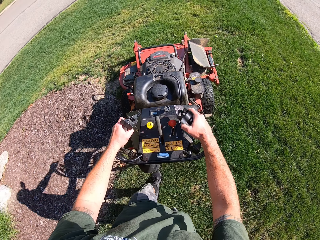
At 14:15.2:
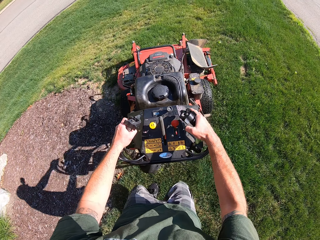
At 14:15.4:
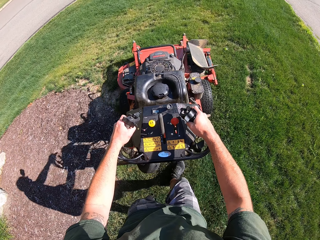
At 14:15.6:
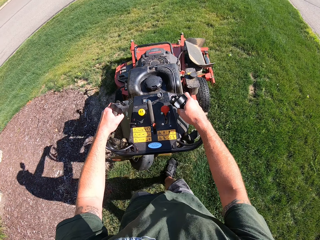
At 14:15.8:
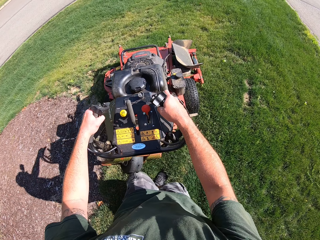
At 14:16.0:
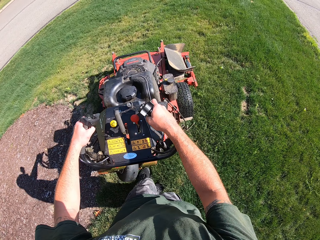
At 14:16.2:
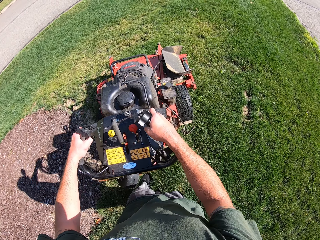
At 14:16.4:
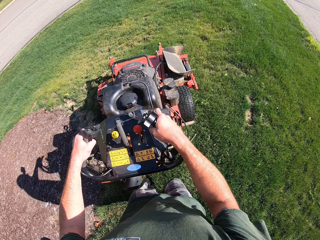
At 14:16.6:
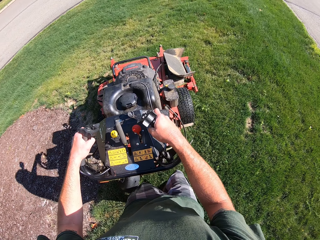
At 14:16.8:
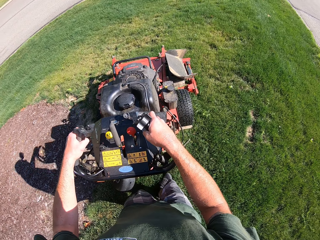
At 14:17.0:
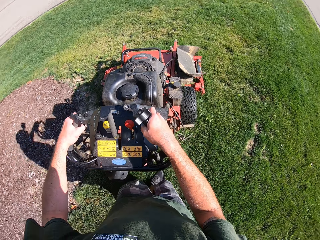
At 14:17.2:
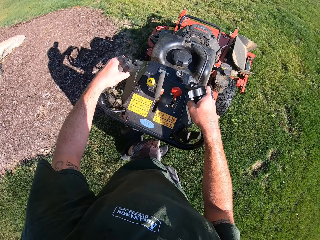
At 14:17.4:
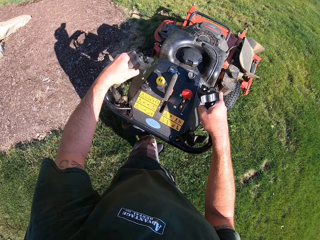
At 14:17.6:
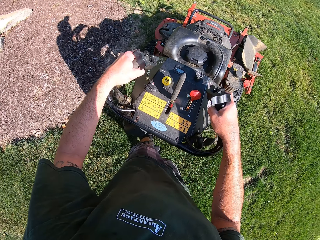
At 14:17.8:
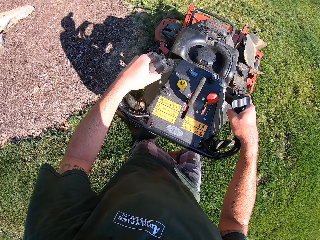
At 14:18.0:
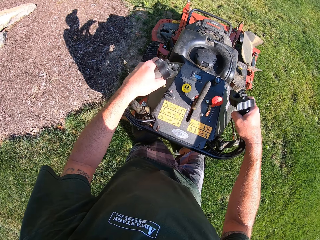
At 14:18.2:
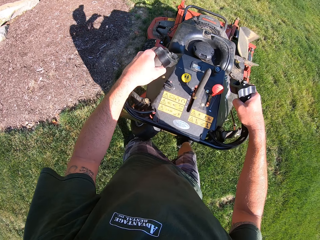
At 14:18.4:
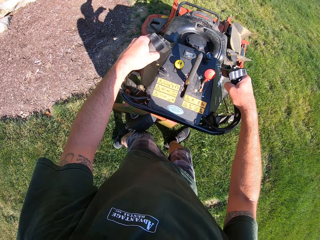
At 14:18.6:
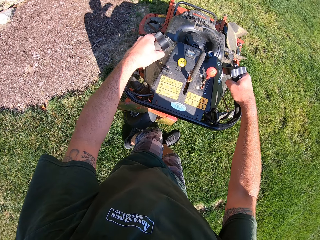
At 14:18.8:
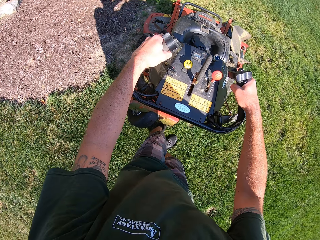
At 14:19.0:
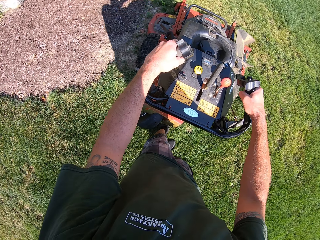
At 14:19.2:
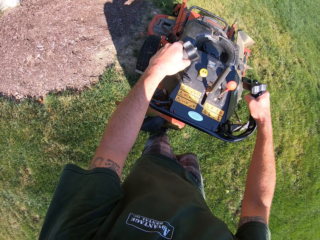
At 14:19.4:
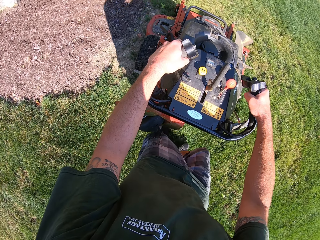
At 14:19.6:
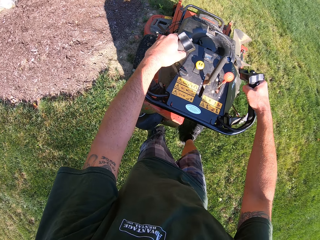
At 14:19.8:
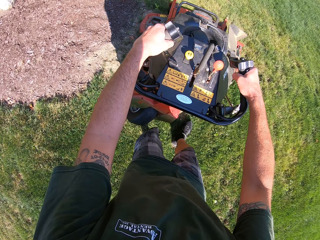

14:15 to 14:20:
The camera wearer turns left with the lawn mower on the lawn.

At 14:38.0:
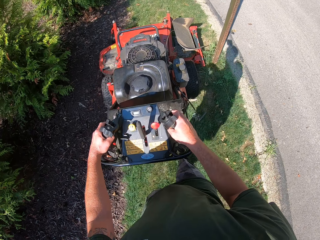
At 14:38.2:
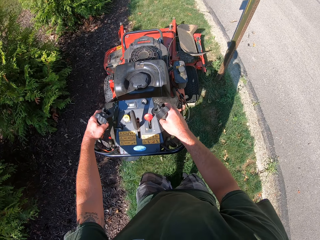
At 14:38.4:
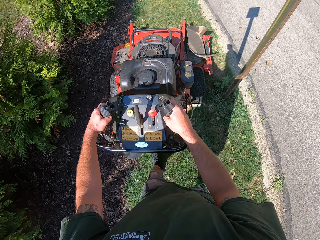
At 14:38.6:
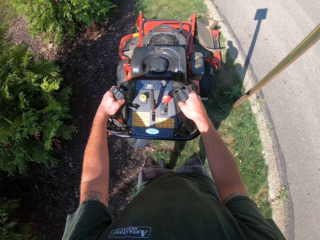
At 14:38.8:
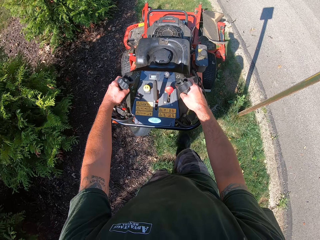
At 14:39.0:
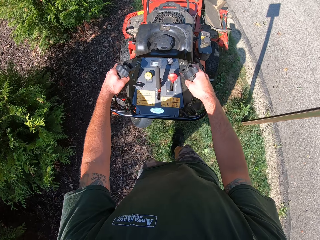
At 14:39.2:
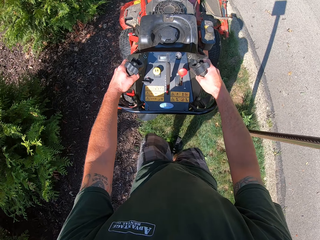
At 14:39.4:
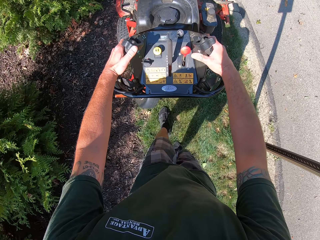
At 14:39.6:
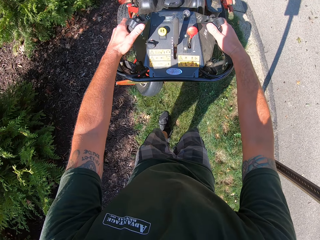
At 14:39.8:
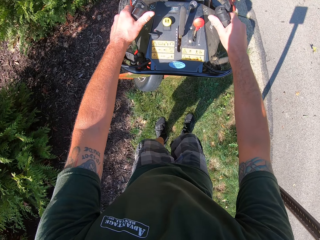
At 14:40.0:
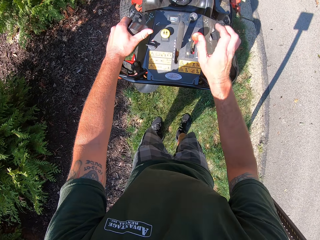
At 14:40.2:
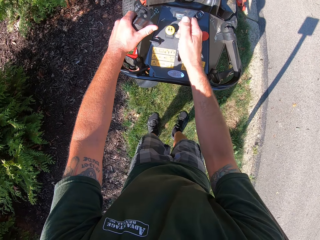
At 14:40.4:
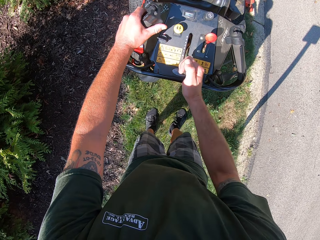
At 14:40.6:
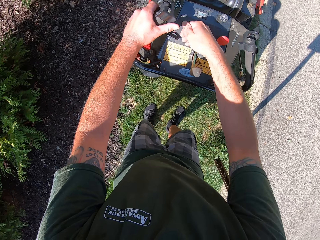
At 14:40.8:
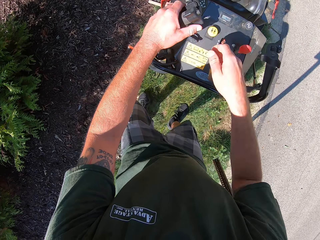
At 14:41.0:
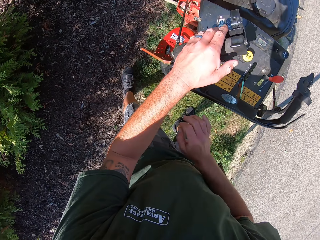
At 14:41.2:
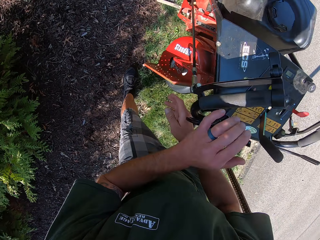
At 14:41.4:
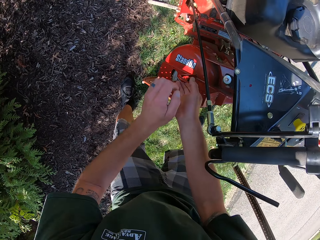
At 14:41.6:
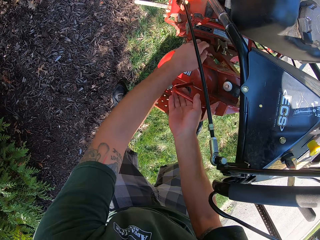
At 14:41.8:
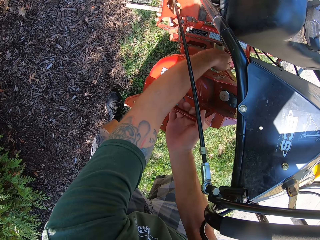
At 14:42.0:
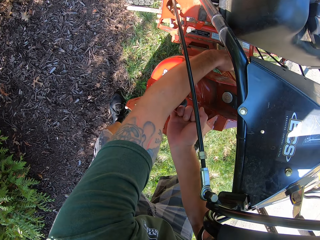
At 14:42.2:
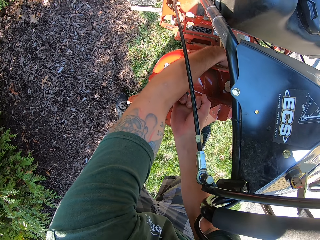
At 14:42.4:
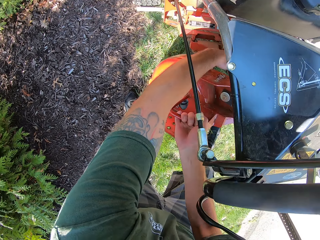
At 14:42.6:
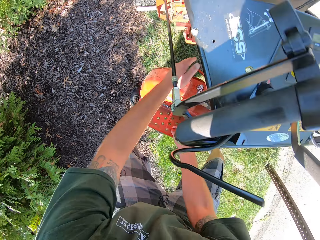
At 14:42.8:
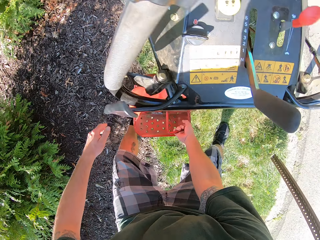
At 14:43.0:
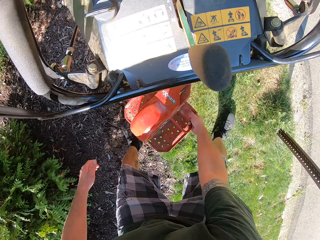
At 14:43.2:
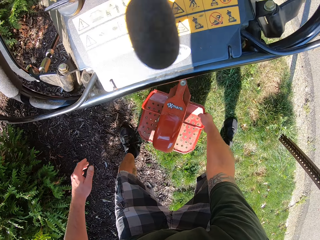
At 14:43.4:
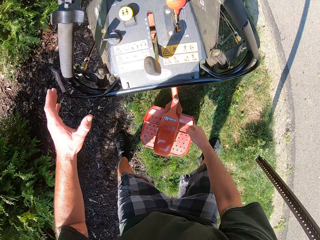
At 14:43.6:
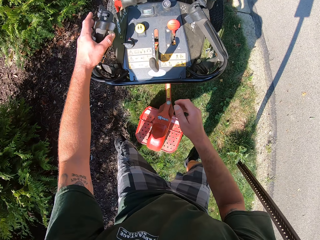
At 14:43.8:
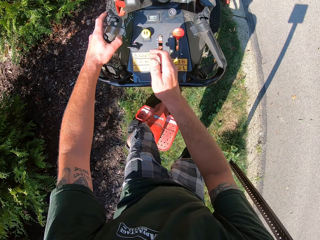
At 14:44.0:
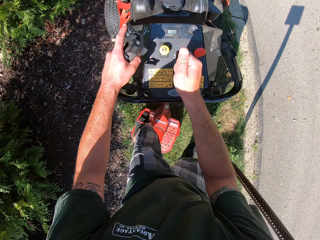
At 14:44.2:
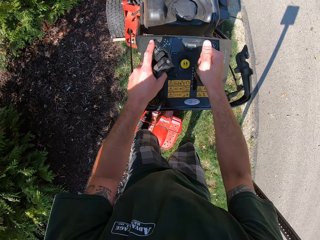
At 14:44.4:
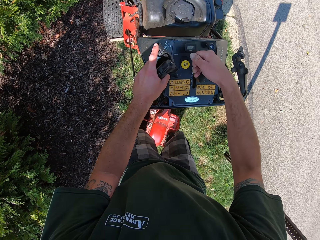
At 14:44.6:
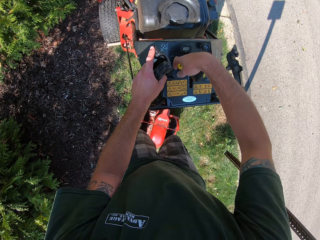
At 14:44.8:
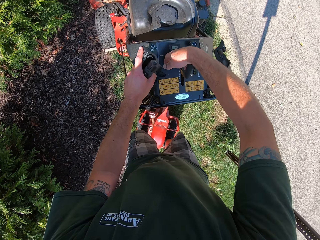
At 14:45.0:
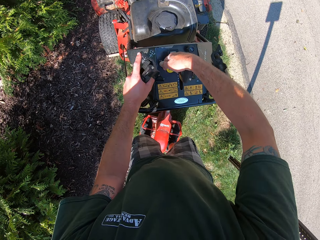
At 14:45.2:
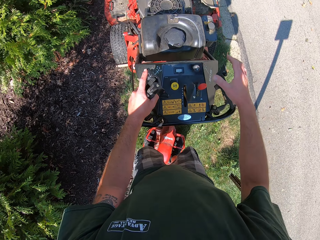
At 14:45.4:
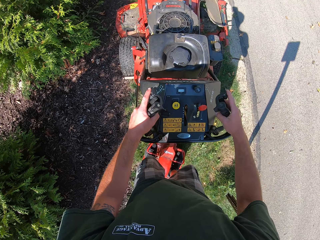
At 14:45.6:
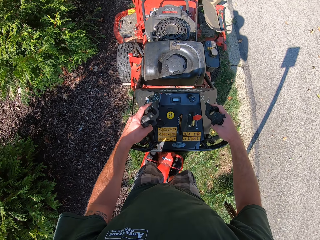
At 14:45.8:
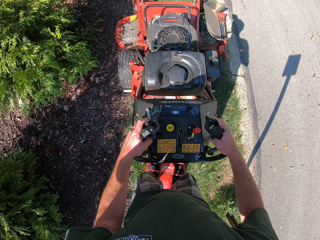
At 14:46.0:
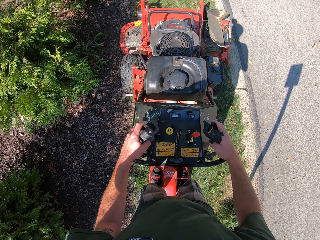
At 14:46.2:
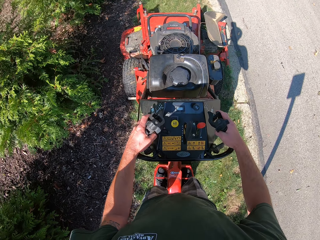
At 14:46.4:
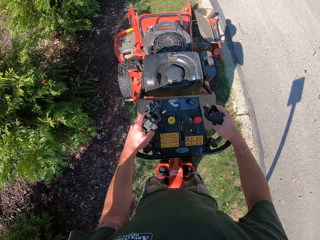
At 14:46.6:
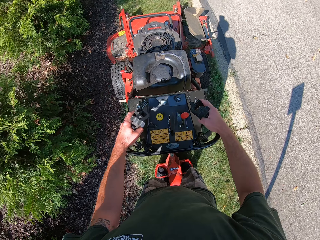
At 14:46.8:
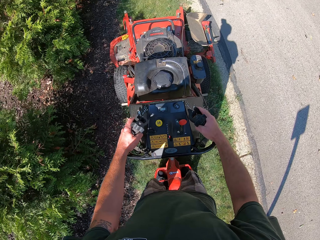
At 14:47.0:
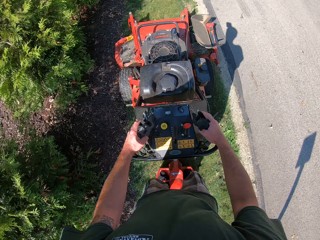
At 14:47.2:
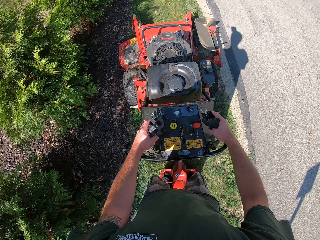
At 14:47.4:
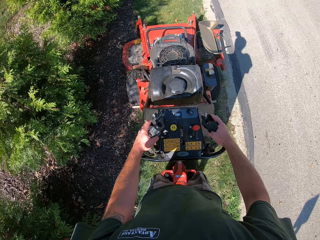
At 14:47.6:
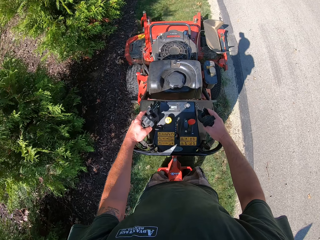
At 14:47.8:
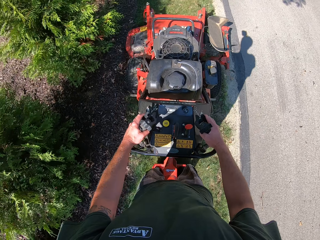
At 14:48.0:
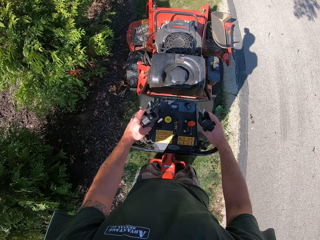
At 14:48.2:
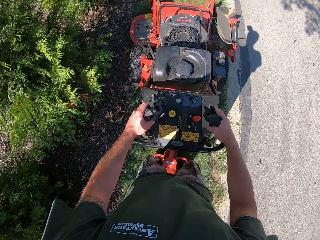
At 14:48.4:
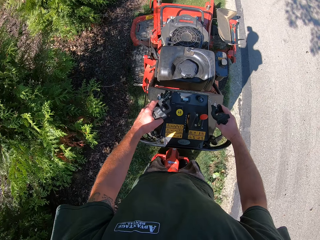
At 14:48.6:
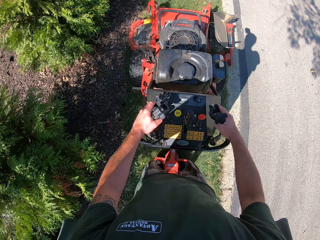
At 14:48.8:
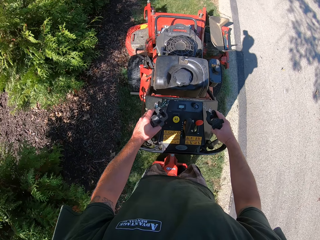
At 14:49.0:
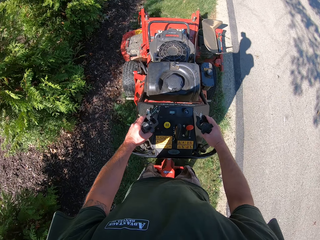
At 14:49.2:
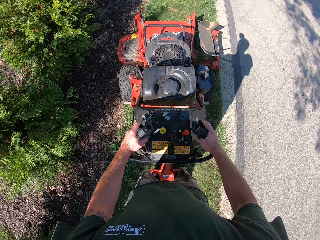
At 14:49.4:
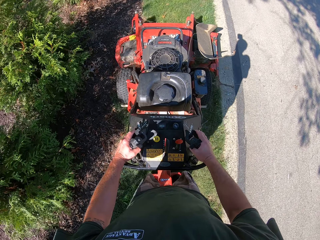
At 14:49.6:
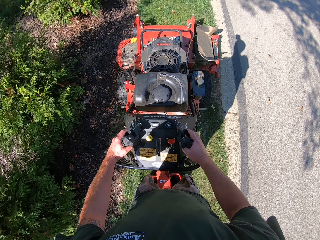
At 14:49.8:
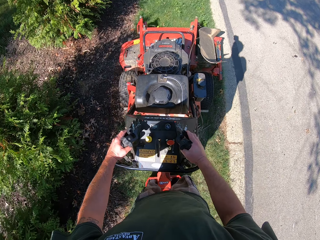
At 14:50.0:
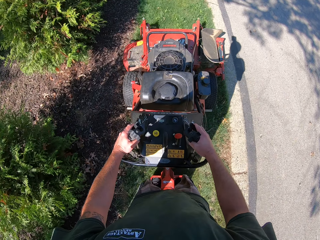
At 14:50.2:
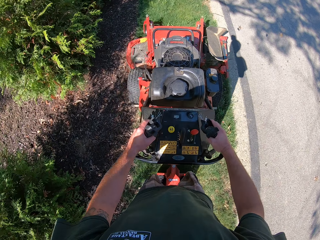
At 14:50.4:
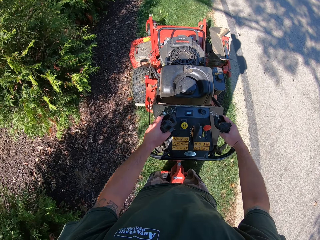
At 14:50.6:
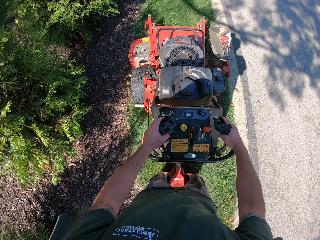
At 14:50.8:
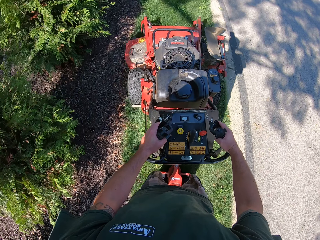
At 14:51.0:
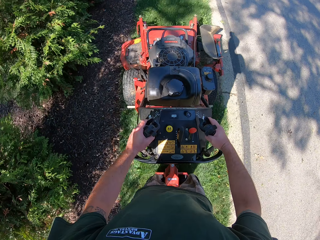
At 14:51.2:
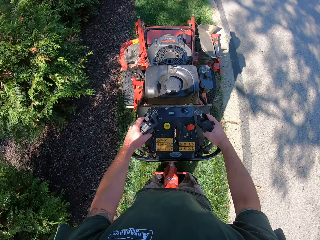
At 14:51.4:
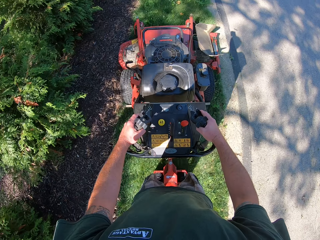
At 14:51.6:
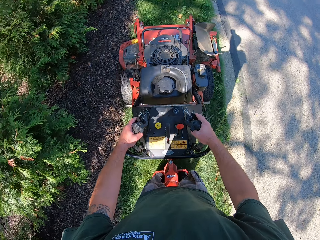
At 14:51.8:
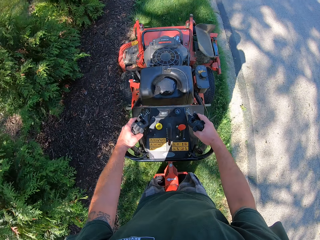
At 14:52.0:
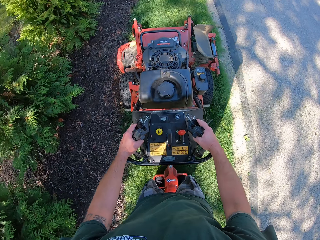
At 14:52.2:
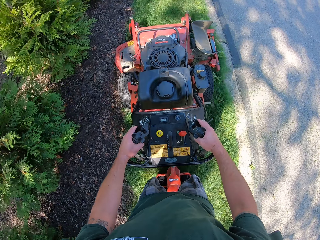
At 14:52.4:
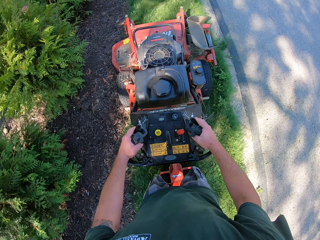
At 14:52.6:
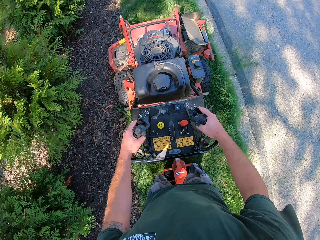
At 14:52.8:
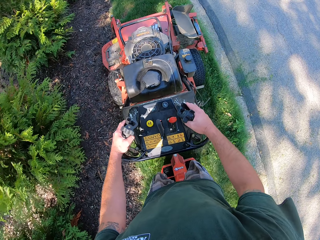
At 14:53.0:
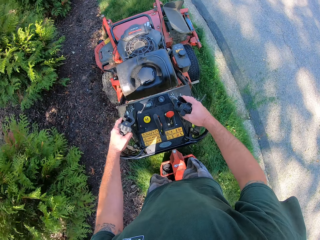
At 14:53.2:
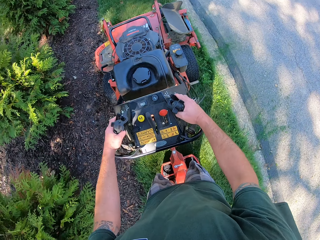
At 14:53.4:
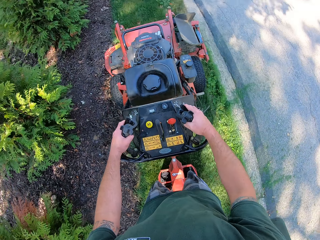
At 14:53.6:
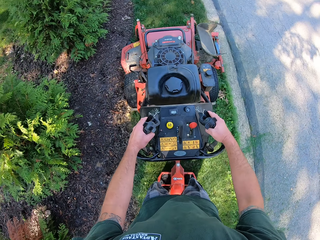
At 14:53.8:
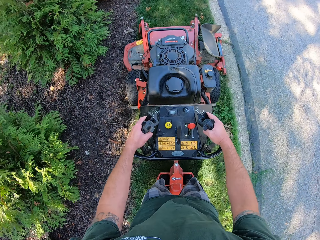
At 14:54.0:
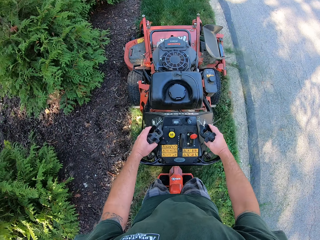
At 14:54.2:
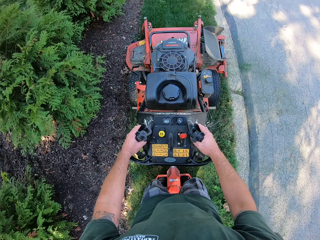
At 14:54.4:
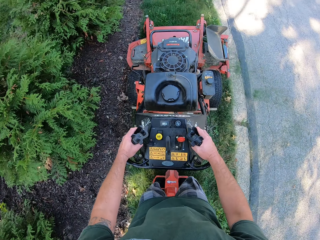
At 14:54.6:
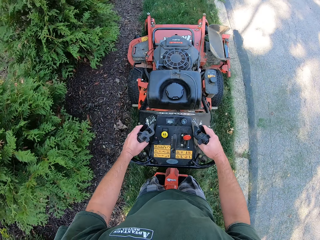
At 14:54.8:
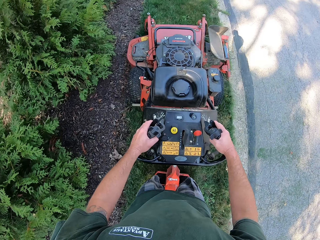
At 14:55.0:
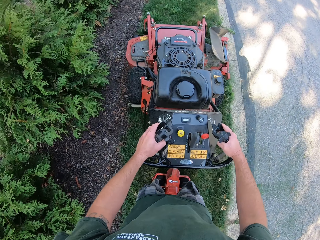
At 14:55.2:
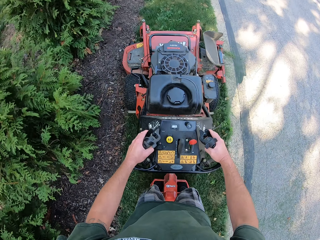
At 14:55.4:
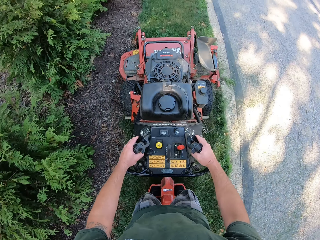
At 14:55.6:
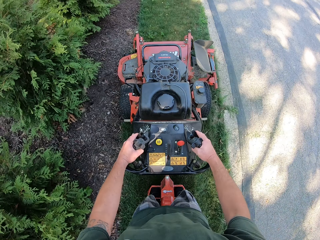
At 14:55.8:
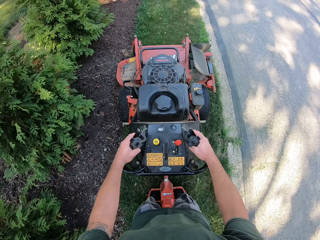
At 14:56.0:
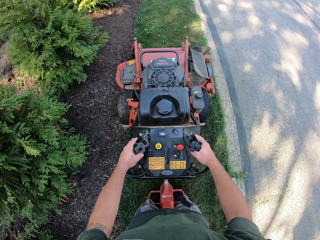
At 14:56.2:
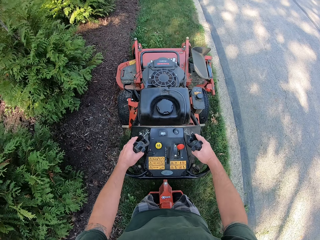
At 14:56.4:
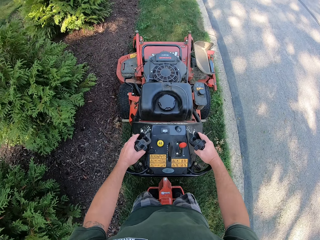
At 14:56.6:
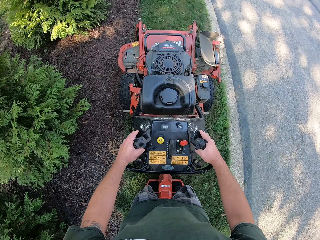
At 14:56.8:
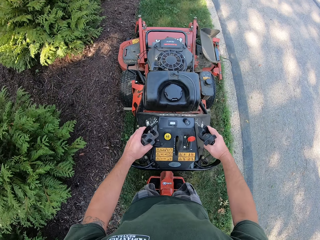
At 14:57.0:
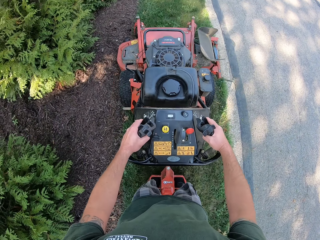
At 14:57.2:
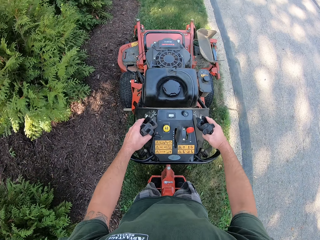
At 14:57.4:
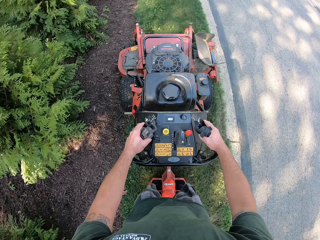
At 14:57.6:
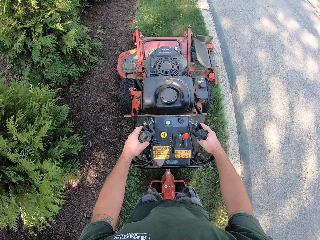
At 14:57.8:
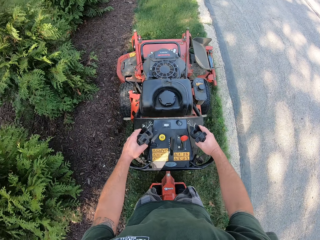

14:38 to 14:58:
The camera wearer stops the ride-on lawn mower. He pulls the gear of the lawn mower with his right hand. He moves the brake of the ride-on lawn mower. He touches the stand-on pad handle with his right hand. He presses a button behind the stand-on pad with his left hand. He moves the riding mower blade behind the ride-on lawn mower on the ground. He pulls out the stand-on pad with his right hand. He drops the stand-on pad on the ground. He grabs the steering handle of the lawn mower with his left hand. He pushes the gear of the lawn mower with his right hand. He steps on the stand-on pad of the lawn mower. He moves the gear of the ride-on lawn mower. He grabs the steering handle of the lawn mower with his right hand. He cuts the grass with the ride-on lawn mower on the ground. He drives the lawn mower forward on the lawn.
